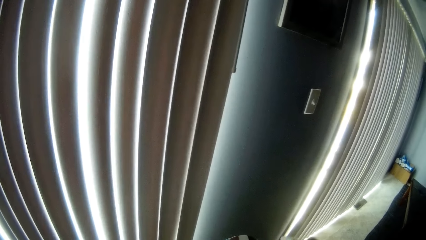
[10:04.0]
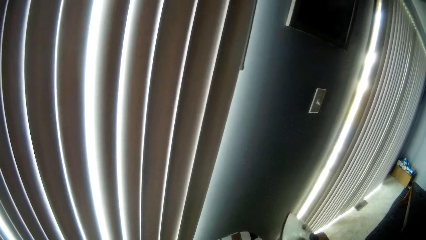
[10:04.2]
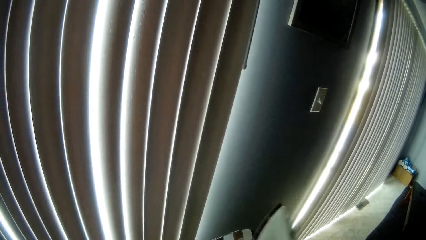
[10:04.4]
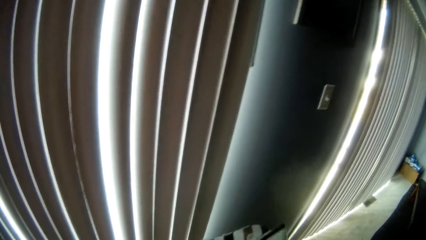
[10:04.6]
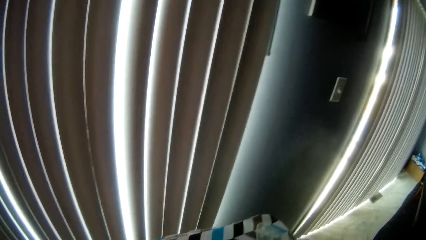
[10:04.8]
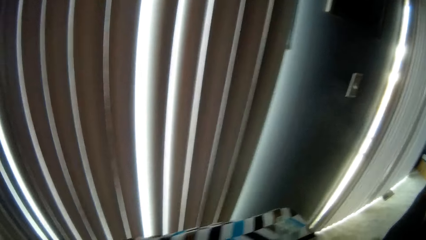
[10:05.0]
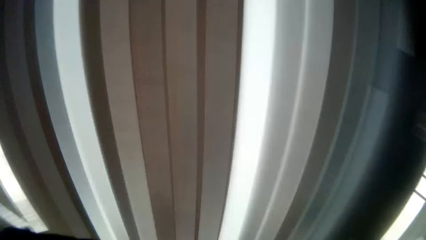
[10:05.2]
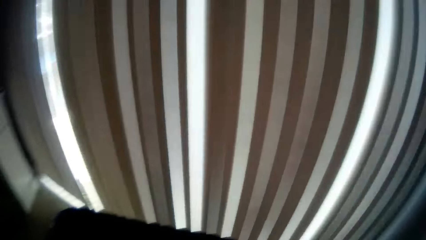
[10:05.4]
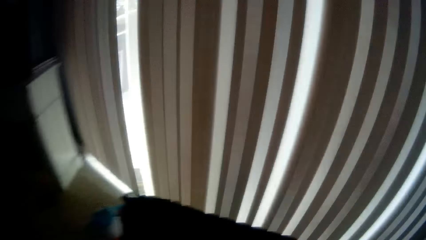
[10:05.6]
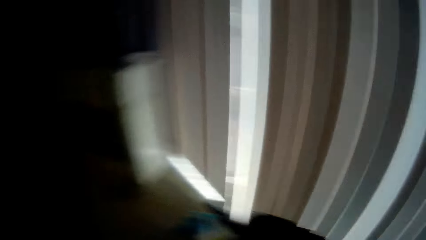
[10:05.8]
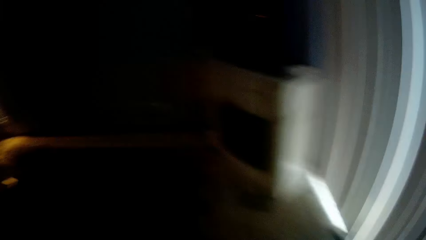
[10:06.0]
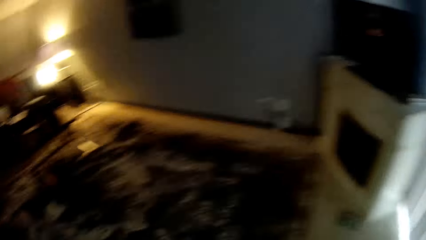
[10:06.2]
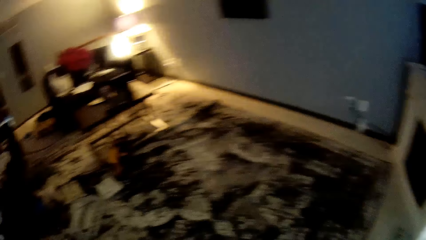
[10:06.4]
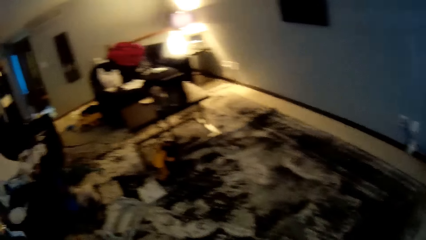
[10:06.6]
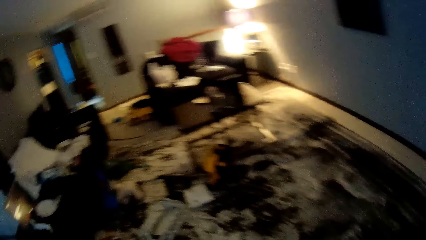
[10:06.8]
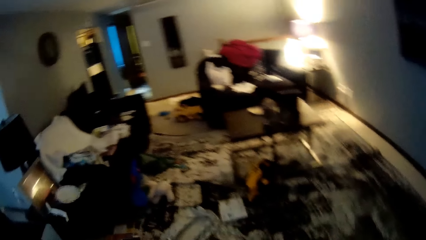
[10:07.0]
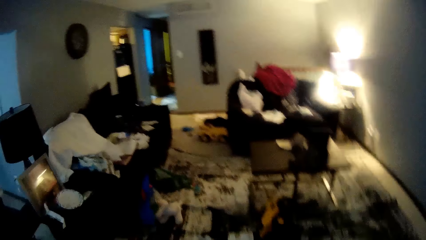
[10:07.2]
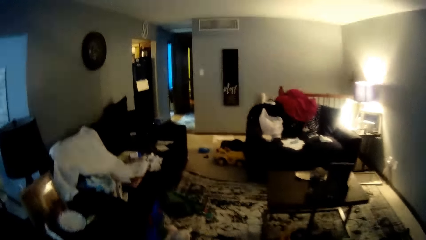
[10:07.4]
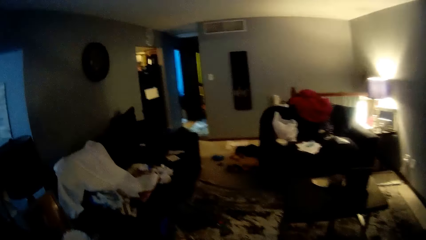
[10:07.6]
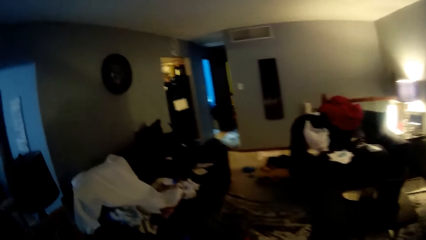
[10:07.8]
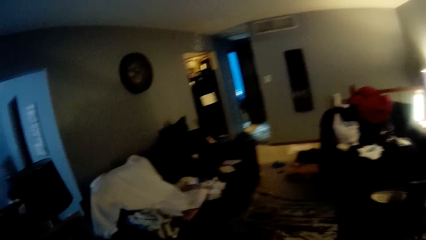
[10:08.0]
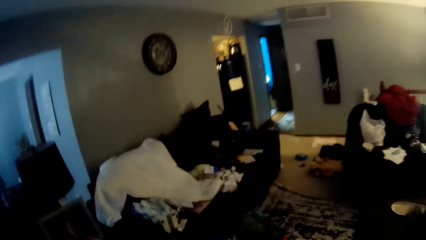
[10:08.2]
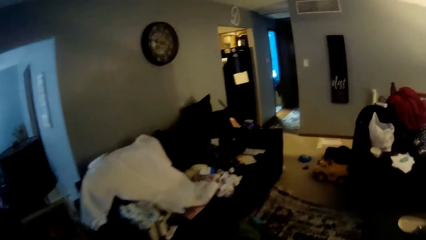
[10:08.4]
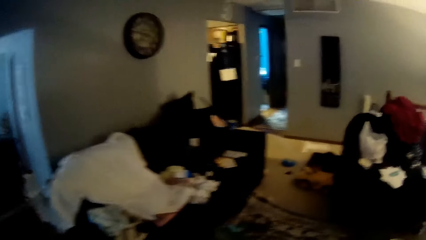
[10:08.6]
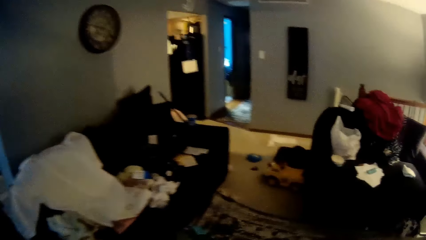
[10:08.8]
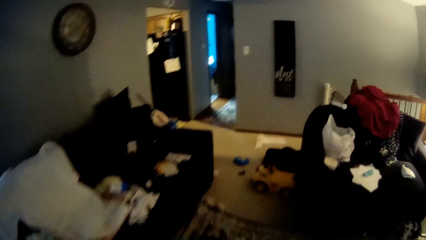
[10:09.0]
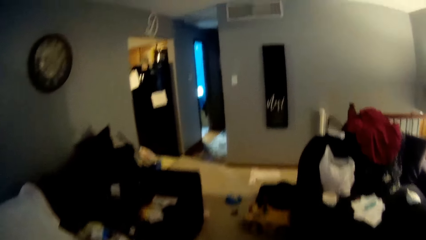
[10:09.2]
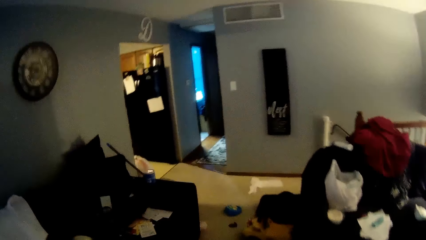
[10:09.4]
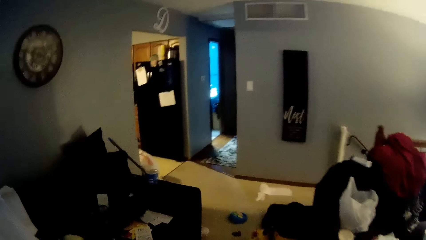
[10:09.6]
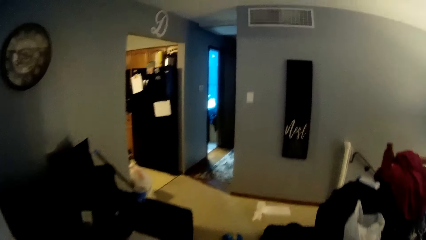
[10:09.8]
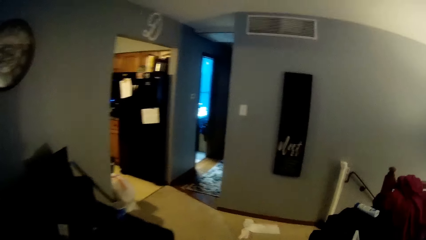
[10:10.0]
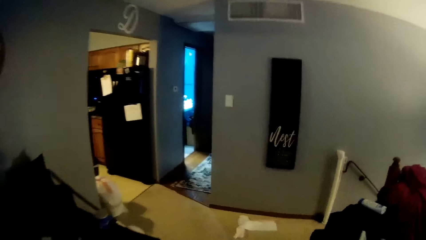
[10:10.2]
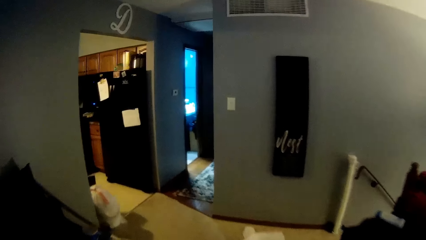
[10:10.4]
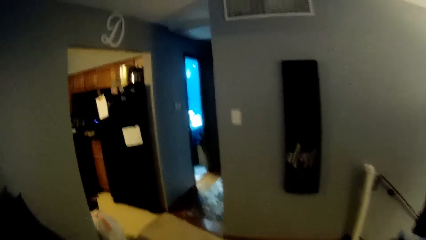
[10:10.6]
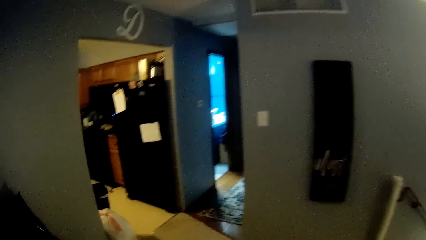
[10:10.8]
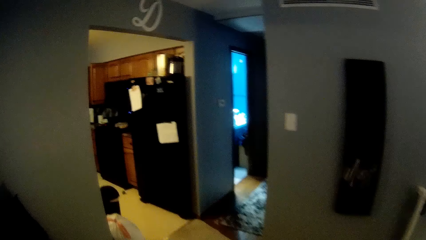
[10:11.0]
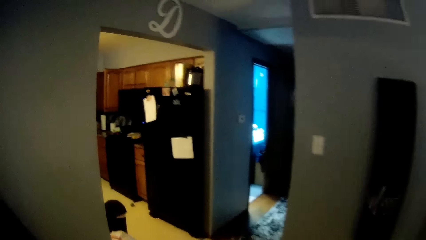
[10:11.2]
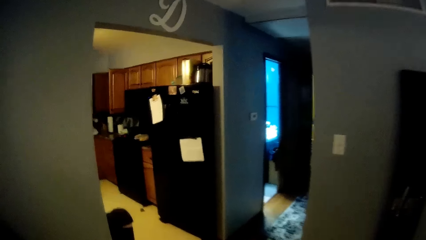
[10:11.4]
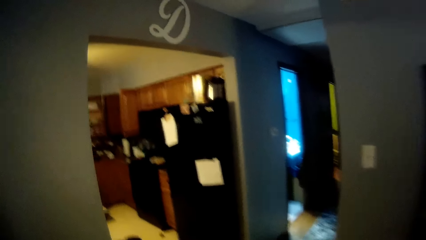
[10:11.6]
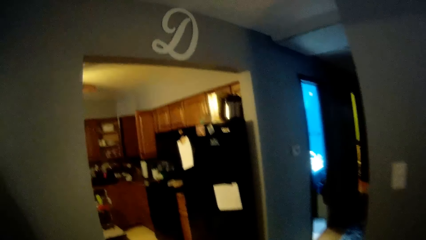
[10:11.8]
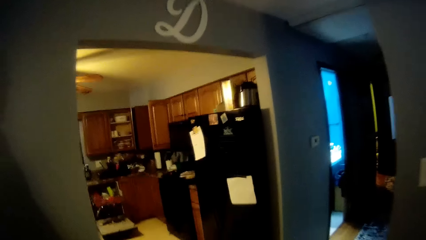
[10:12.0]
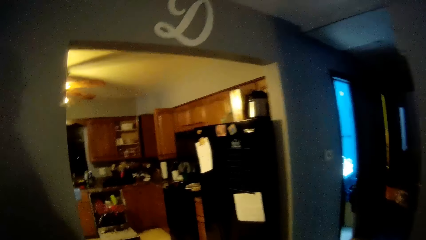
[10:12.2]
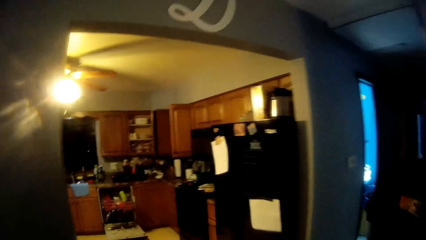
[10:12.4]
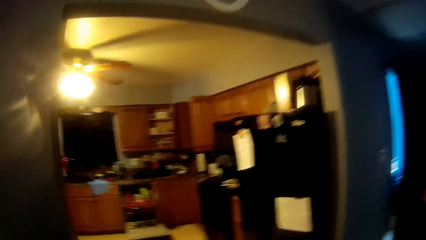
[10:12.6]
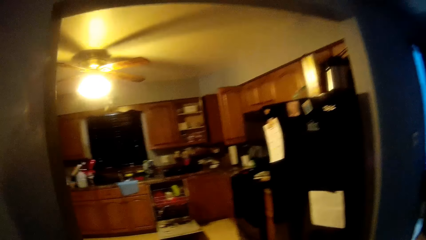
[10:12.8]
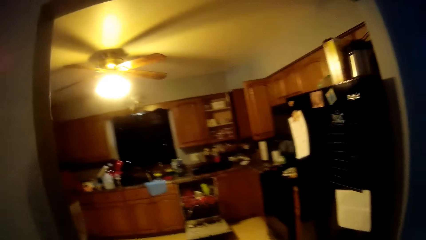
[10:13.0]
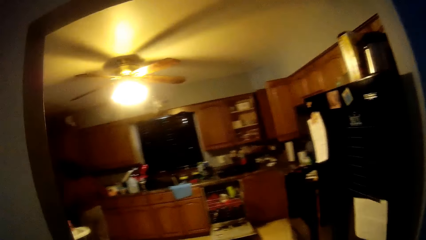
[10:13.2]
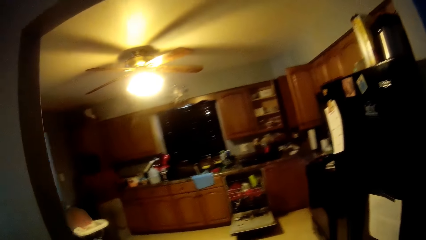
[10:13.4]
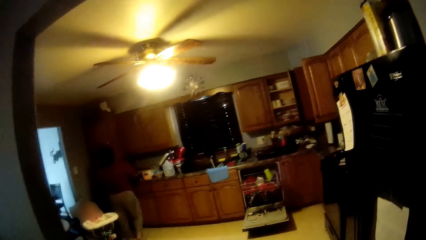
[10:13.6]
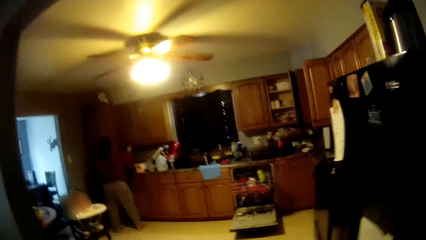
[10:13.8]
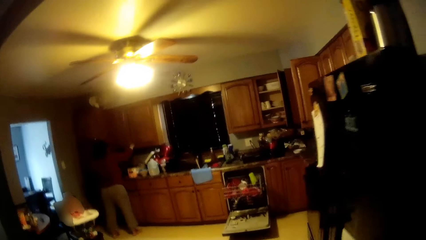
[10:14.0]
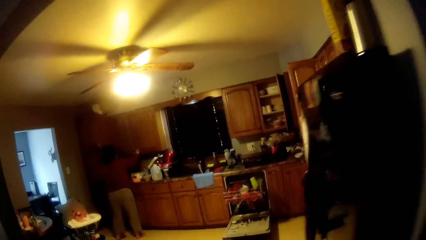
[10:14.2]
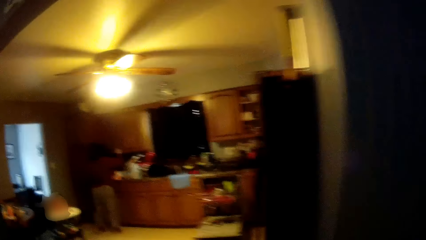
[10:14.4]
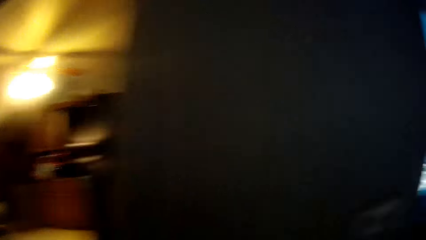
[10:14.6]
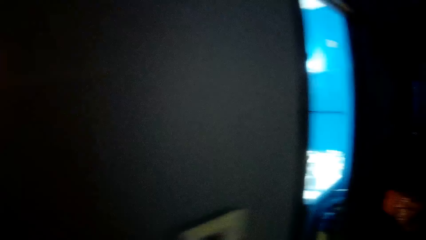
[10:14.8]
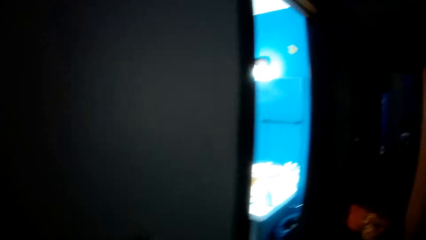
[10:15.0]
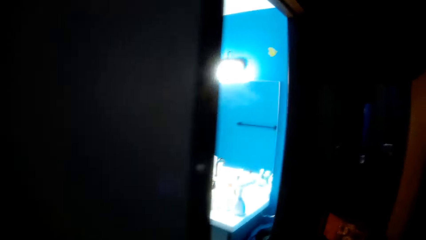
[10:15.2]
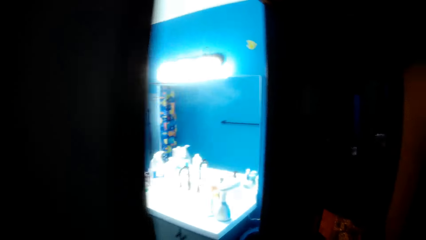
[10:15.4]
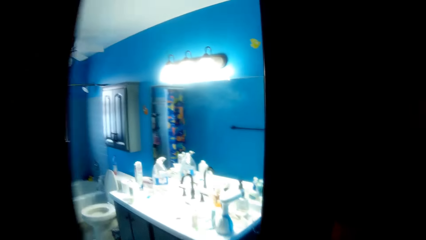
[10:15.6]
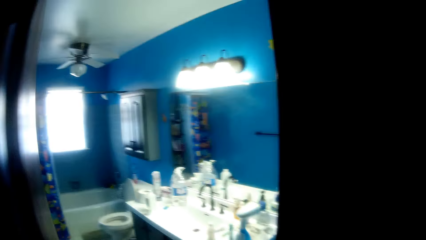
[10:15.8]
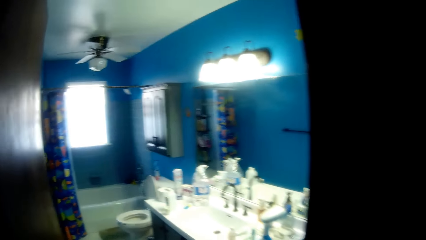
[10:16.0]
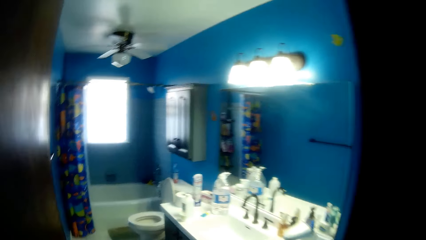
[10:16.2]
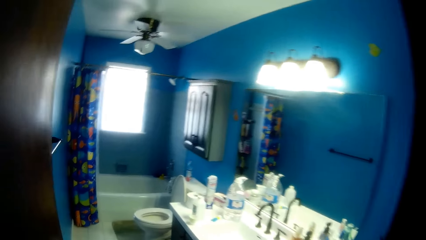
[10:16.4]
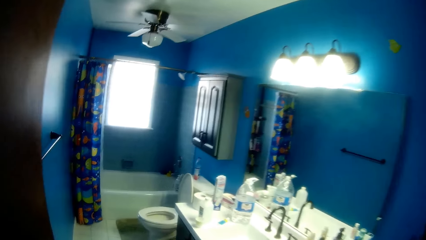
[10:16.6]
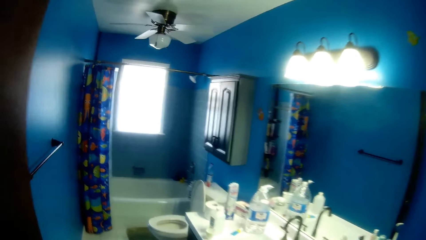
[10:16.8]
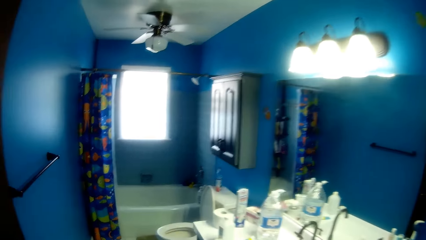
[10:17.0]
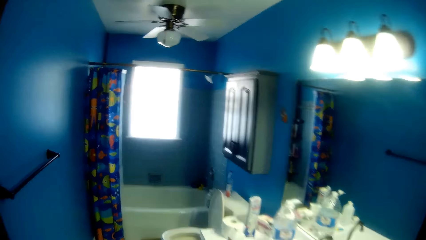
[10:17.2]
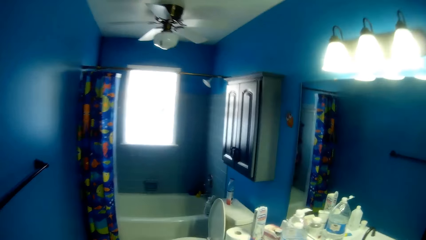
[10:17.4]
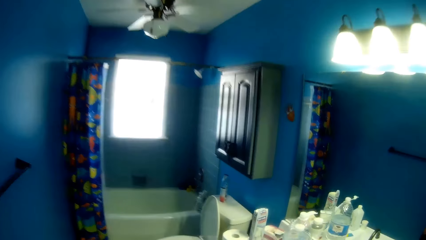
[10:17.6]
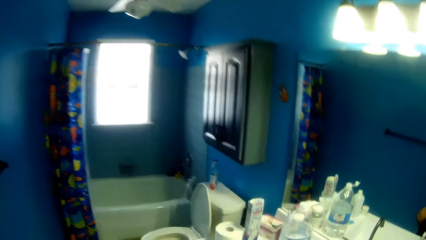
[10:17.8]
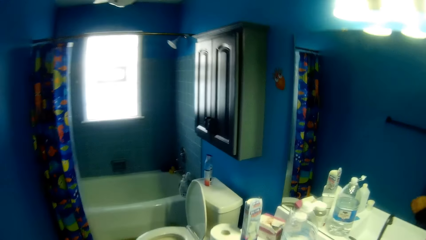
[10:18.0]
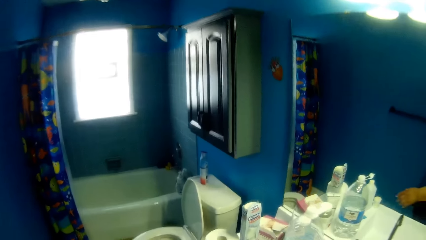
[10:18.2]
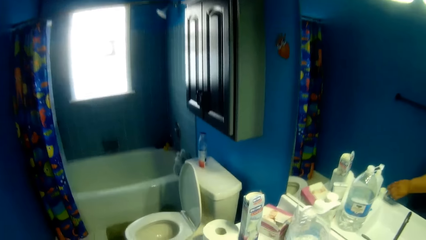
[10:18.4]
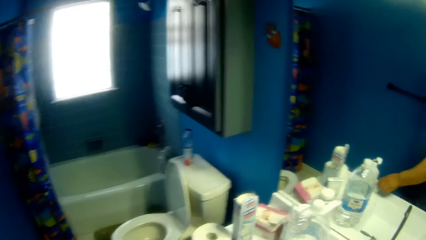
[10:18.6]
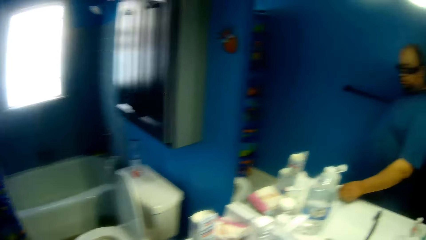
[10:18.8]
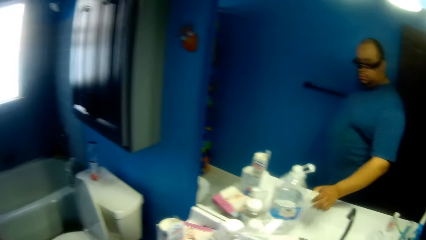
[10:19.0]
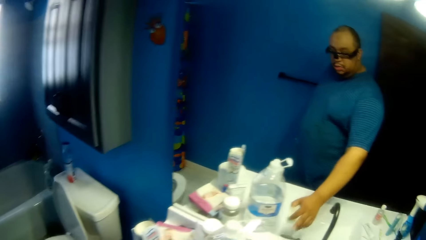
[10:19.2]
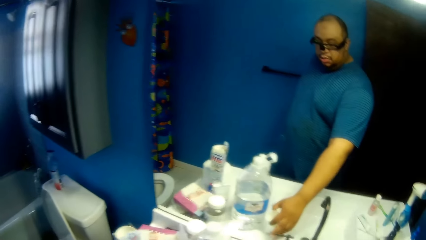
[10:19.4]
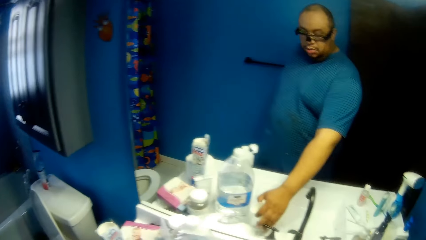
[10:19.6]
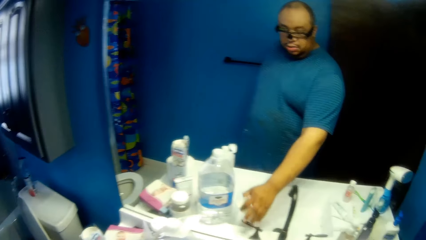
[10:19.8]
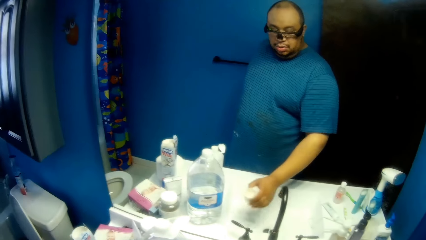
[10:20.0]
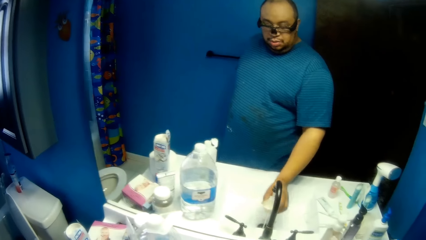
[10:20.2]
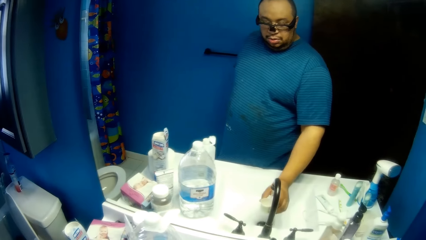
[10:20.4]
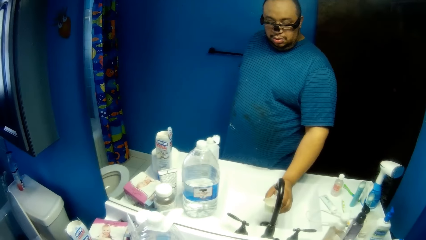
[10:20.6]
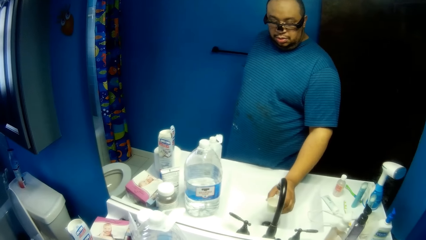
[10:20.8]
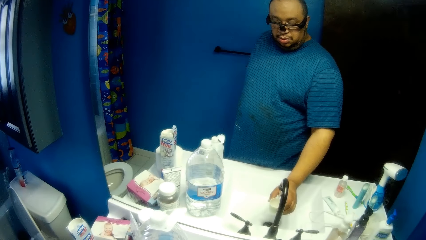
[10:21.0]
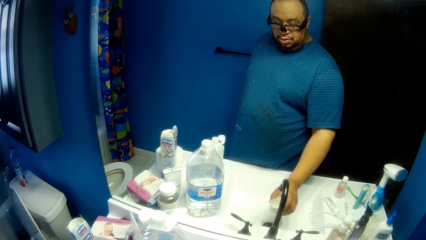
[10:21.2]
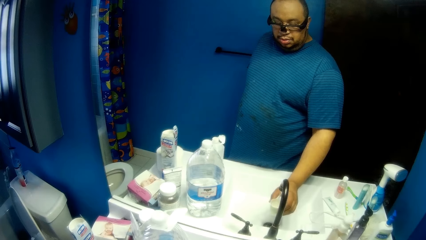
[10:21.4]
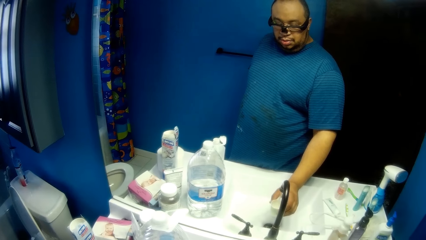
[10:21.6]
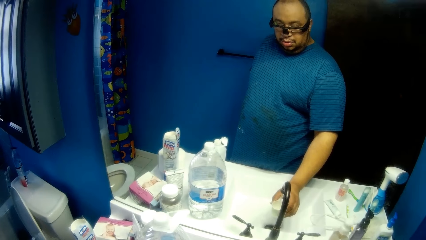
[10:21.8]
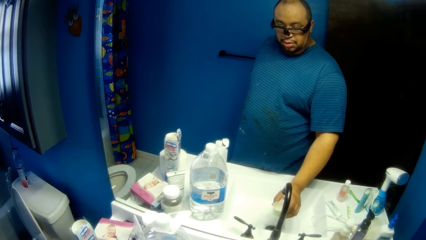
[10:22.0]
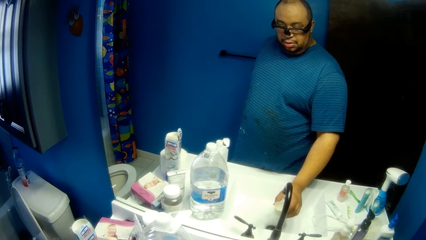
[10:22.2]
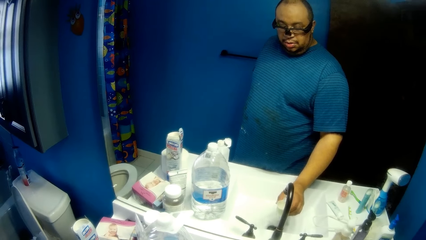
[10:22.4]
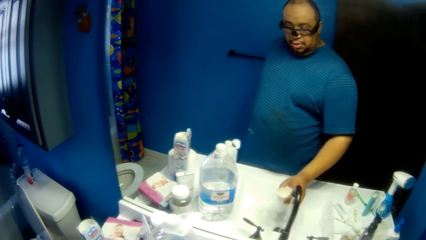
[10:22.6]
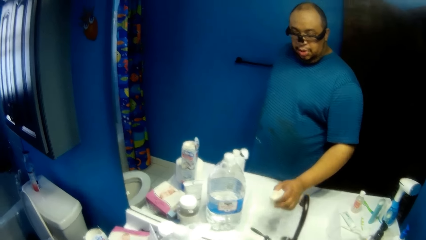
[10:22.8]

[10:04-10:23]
The camera wearer converses with the woman. He picks up the iron box from the ironing board. He turns around the room and walks around the room. He converses with the woman. He walks around the room. The woman opens a kitchen cabinet. The camera wearer walks around the kitchen and walks into the bathroom. He picks up a white cup from a bathroom sink with his right hand. He opens a tap with his right hand. He fills the white cup with water from the tap.
